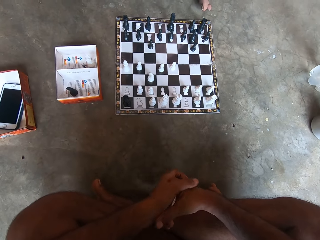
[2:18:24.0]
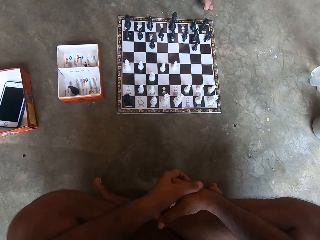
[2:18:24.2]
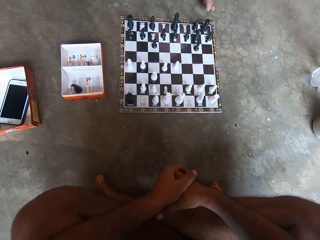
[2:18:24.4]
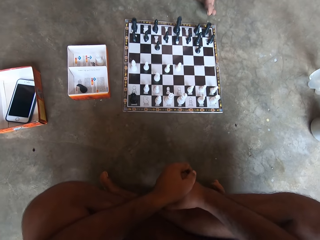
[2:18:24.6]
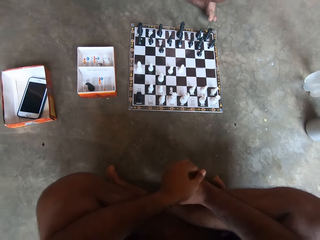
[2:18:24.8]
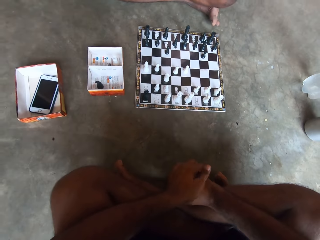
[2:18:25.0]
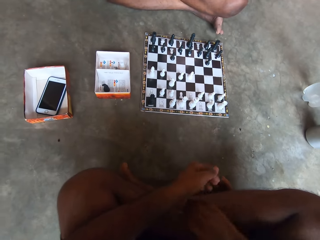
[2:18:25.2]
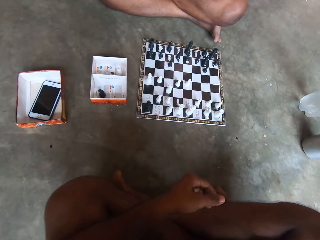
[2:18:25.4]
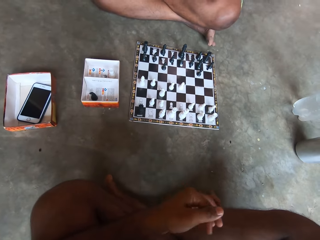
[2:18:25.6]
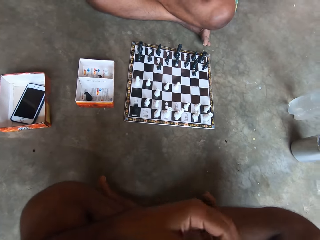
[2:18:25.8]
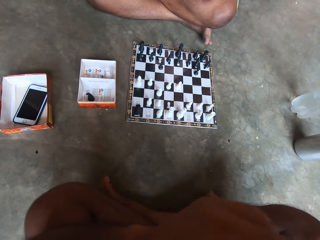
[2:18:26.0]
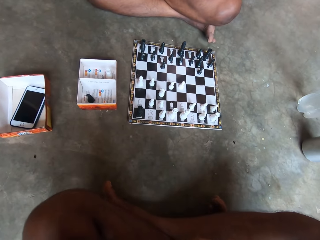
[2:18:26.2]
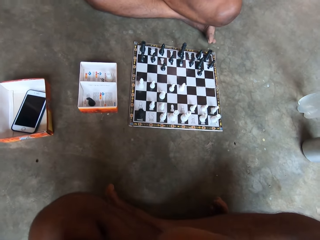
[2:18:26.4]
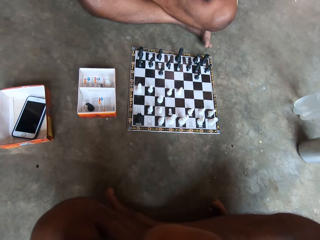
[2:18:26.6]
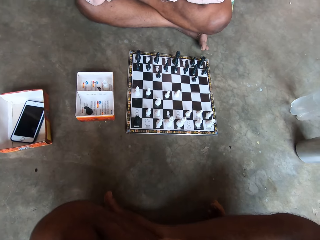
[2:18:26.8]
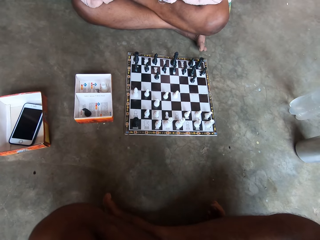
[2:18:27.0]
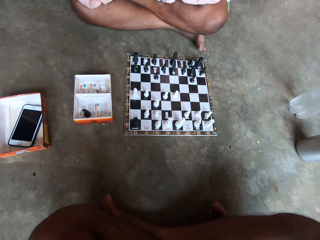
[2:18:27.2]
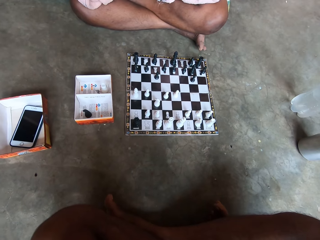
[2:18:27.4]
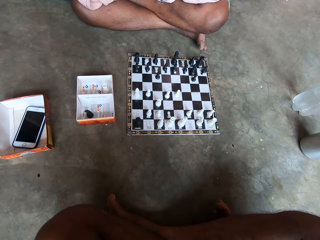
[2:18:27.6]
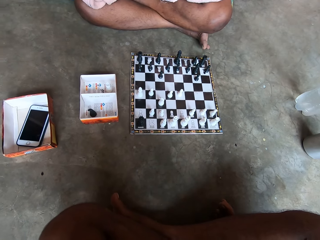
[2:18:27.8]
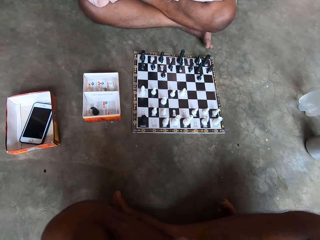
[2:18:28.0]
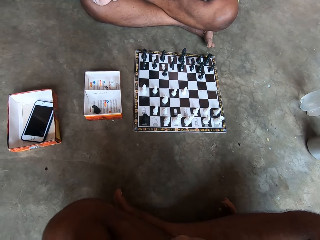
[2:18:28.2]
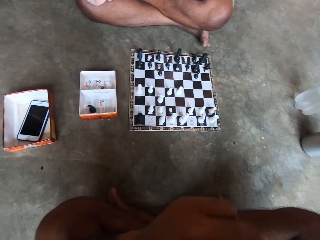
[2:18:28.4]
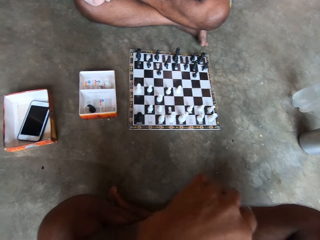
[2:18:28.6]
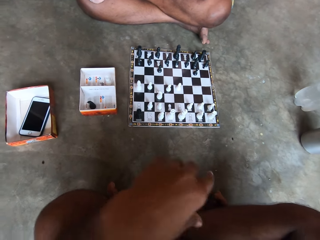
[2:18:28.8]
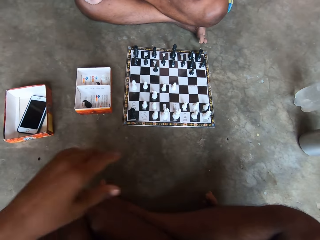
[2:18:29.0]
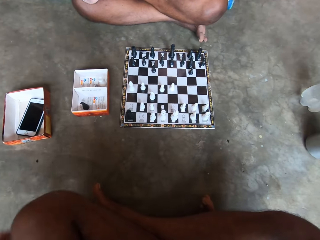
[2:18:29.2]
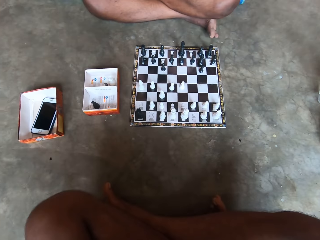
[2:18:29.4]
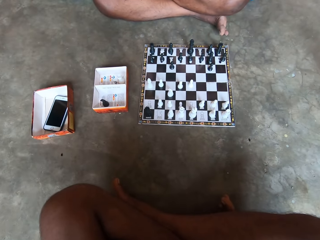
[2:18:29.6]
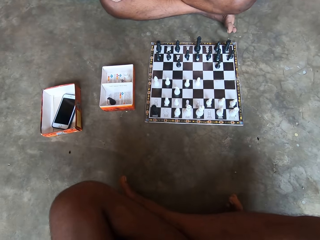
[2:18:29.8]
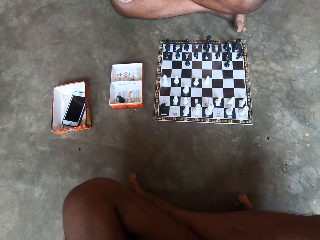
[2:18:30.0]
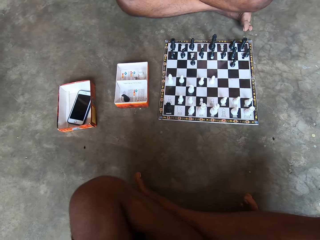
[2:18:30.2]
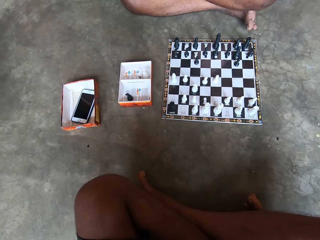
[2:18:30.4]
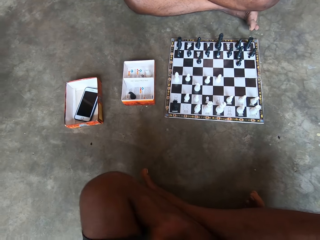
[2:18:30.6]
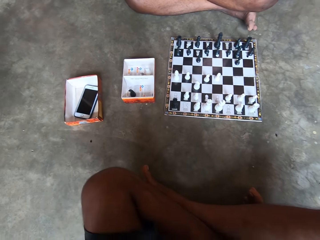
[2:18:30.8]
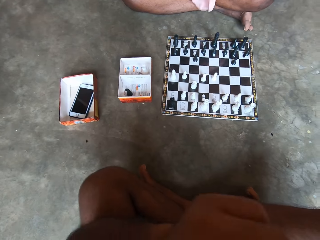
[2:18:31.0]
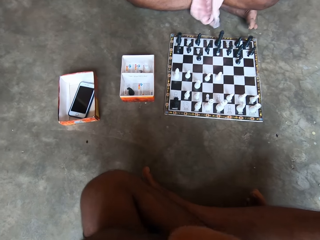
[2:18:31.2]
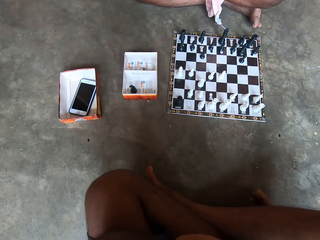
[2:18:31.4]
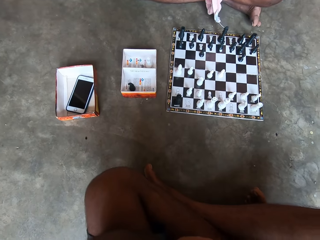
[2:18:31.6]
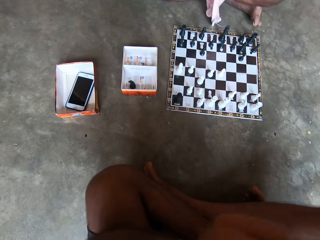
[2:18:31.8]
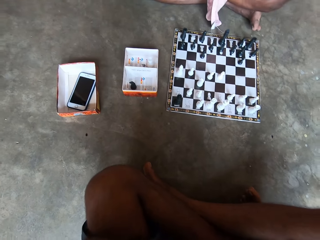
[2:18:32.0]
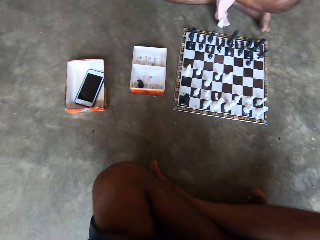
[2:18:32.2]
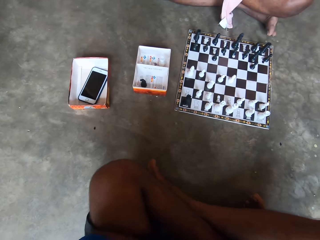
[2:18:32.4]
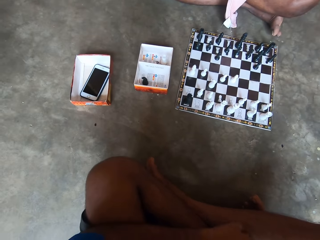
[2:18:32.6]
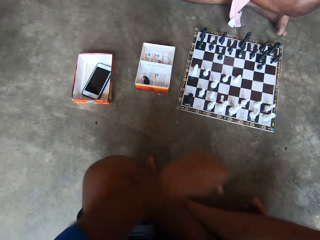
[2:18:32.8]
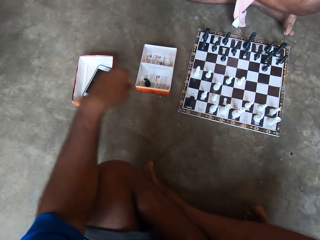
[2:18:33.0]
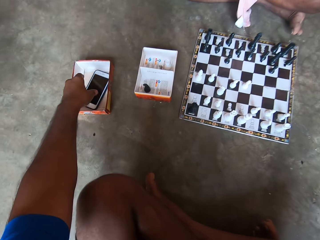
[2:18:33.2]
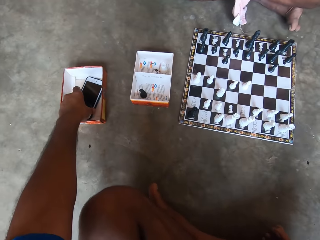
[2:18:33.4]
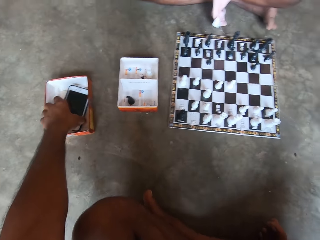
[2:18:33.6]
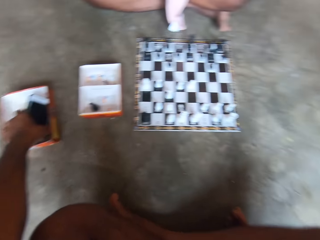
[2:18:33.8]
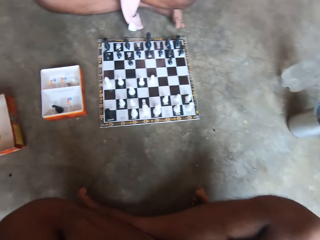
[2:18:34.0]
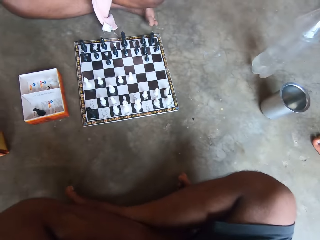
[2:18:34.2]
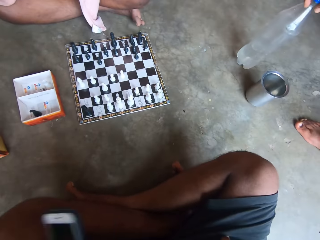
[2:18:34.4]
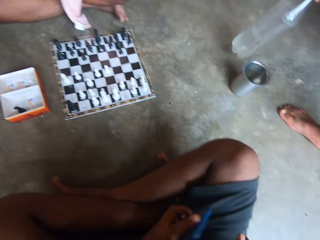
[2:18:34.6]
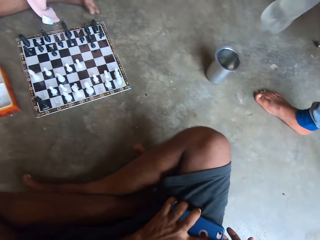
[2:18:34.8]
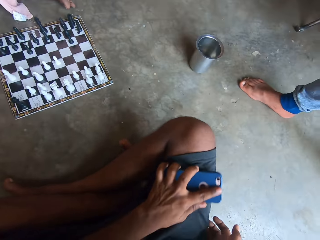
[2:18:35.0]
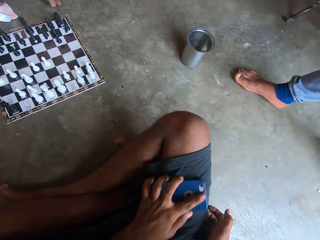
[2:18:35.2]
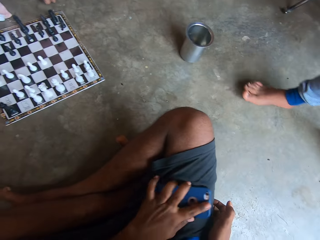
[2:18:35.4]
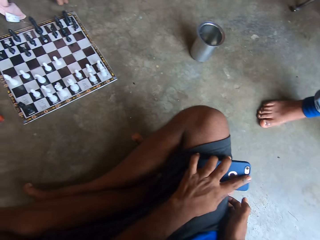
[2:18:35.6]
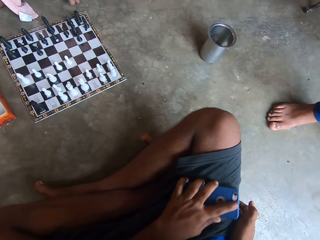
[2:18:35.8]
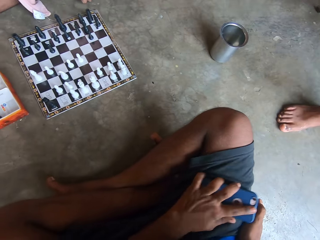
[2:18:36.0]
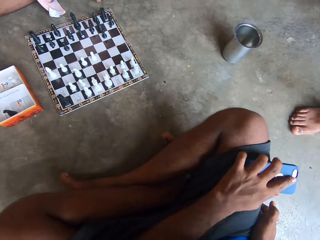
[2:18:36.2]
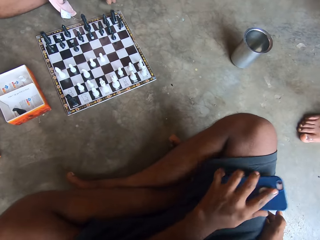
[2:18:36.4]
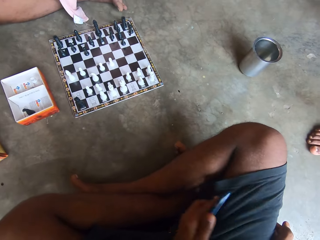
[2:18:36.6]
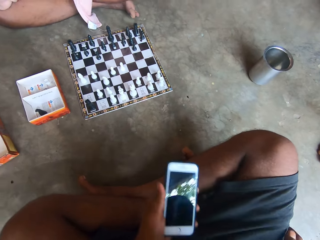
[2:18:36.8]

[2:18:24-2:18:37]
The camera wearer picks up a phone from a carton on the floor with his left hand. The man picks up a bottle of water from the ground. The camera wearer wipes the phone screen on his shorts.

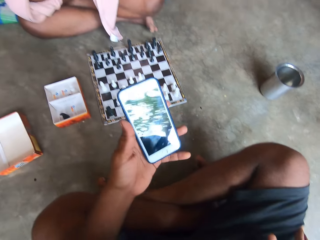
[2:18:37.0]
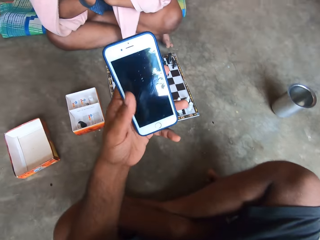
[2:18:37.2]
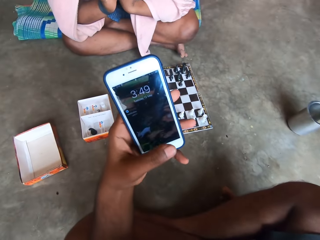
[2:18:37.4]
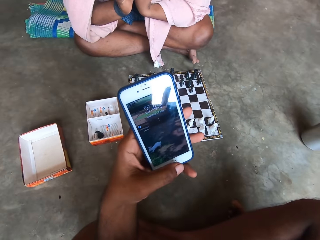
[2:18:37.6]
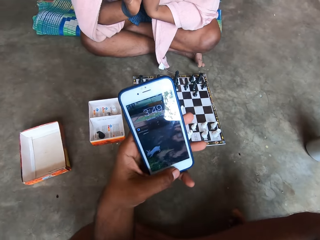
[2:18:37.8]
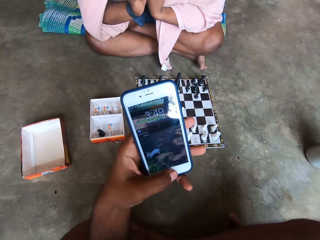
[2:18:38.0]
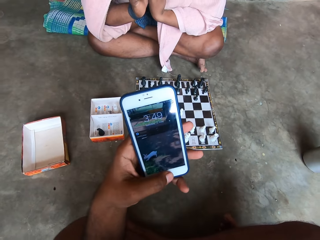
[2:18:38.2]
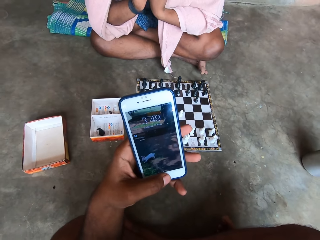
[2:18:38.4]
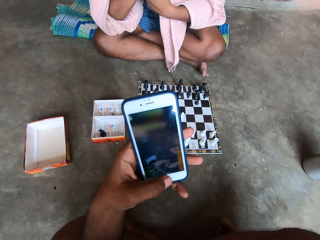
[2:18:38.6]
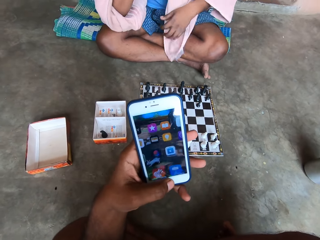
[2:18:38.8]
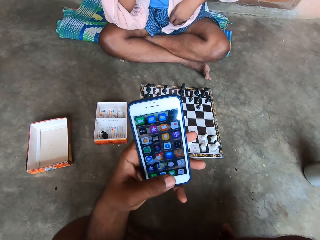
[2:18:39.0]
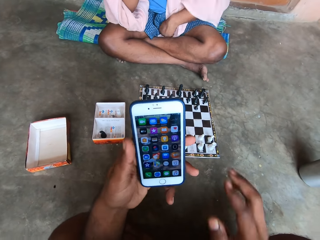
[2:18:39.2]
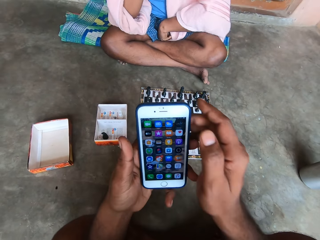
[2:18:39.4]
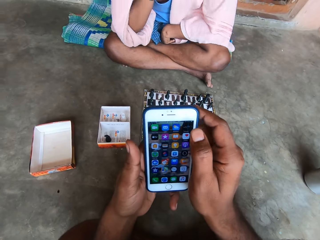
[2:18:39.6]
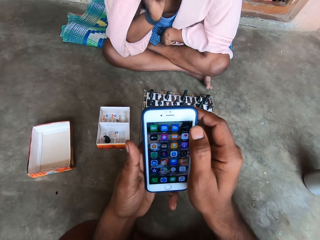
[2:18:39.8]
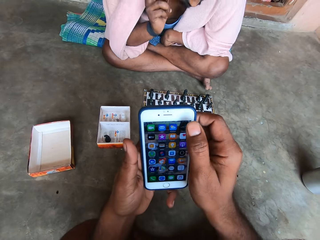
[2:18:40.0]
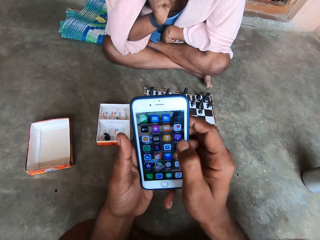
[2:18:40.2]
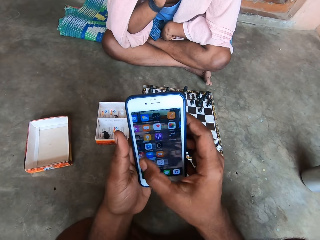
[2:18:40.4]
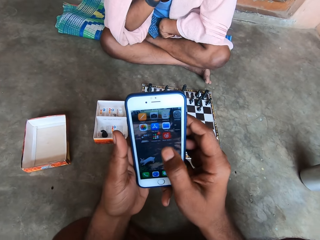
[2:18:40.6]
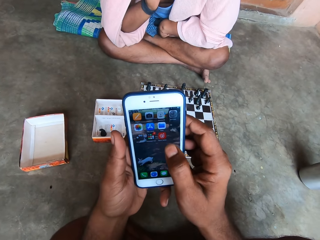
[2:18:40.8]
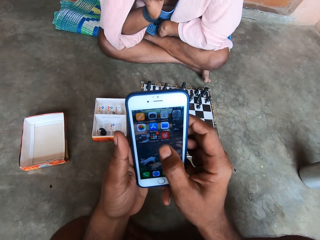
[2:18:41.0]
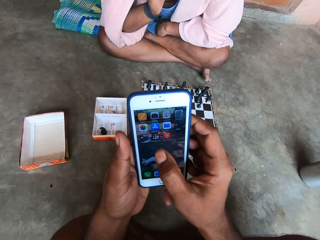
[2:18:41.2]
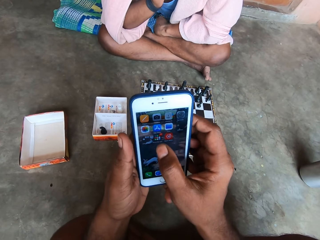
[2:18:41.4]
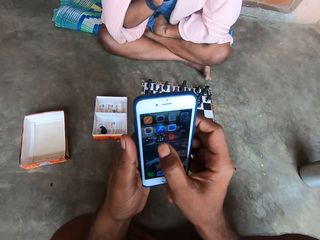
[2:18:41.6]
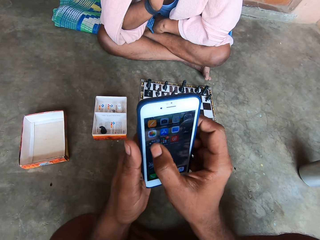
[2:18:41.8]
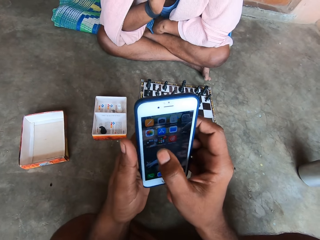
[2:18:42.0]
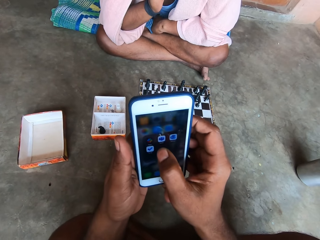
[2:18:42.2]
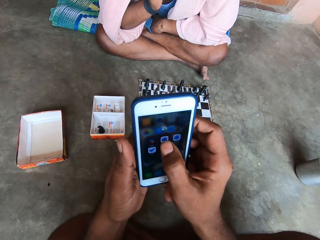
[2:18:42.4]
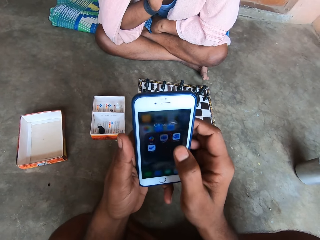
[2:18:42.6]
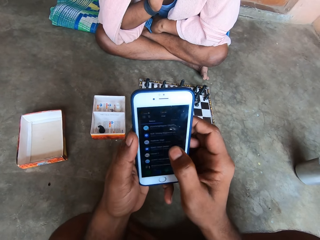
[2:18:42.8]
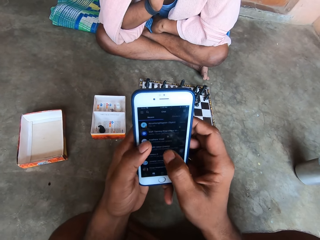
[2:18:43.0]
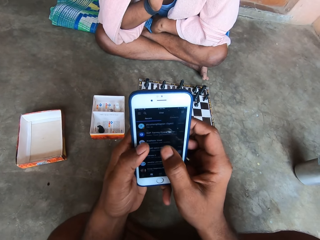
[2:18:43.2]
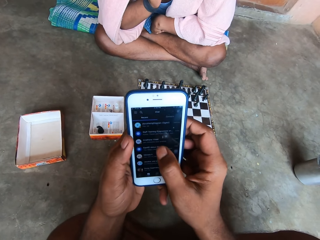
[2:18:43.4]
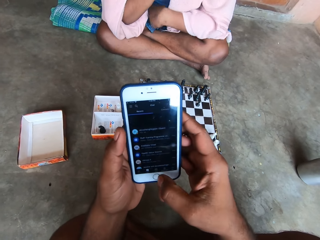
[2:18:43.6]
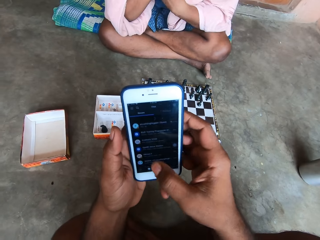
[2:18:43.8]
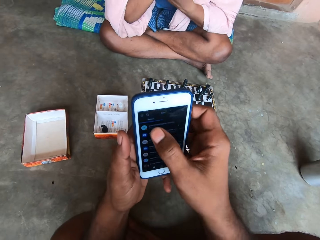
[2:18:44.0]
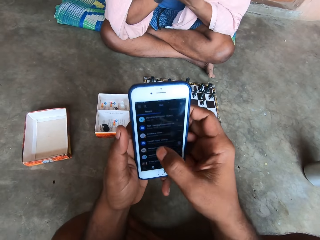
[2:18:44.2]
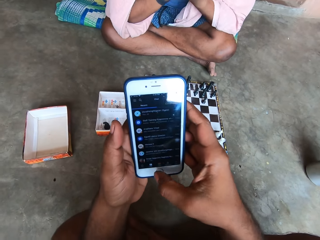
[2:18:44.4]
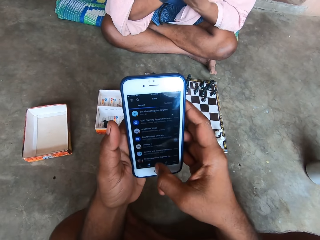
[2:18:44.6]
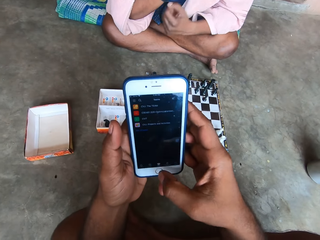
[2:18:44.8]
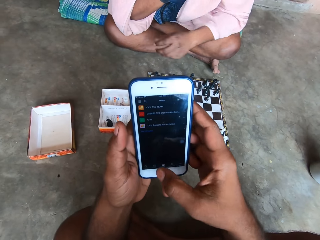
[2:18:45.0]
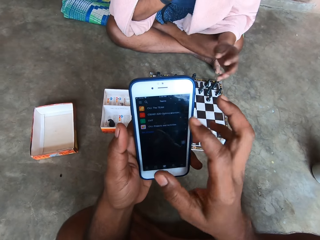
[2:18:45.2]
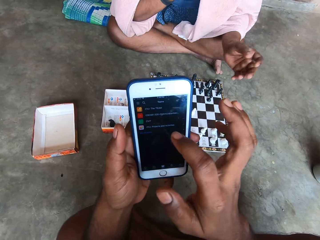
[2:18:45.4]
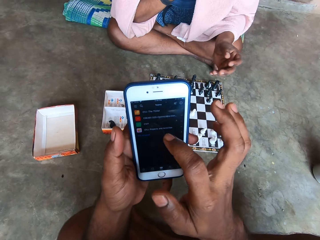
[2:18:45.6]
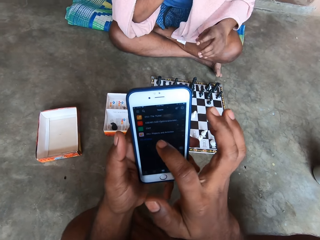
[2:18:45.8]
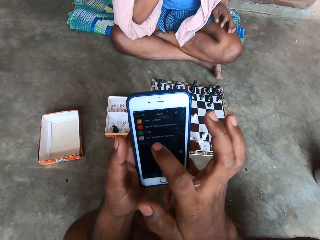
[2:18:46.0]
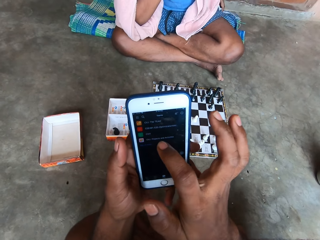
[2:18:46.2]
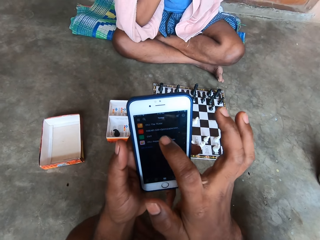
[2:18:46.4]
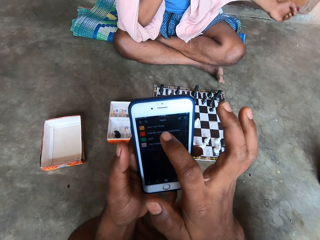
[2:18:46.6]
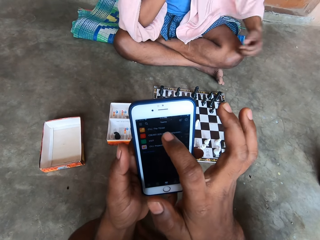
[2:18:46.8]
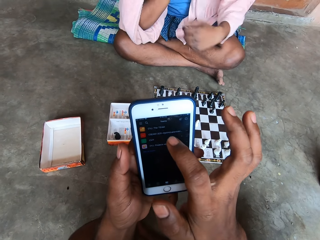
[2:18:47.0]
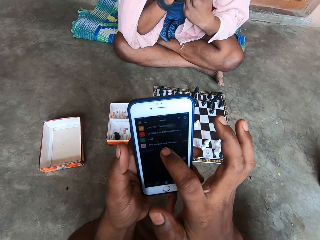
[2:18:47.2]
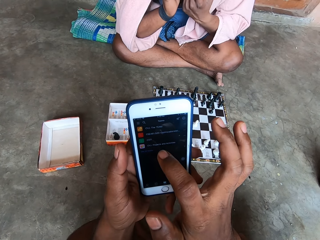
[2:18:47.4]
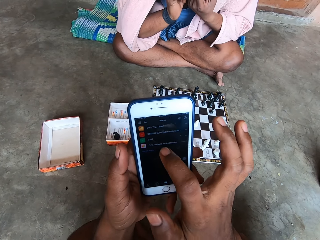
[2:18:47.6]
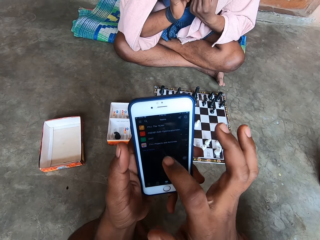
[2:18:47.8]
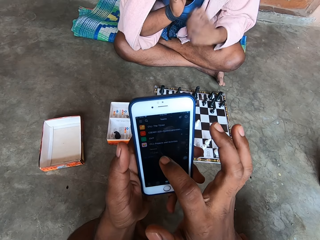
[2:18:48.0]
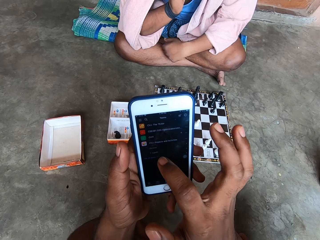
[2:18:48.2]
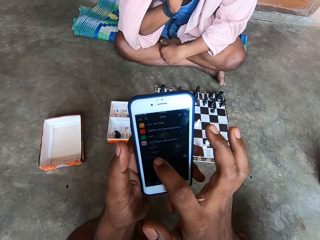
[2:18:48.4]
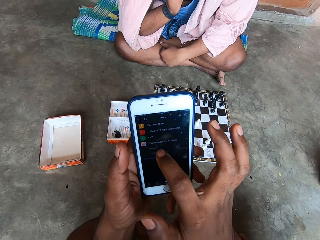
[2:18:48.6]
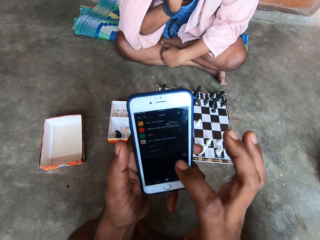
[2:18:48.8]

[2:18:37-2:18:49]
The camera wearer operates his phone. He looks at the phone. A man talks over his phone. The camera wearer scrolls the phone. The man moves his left hand.
